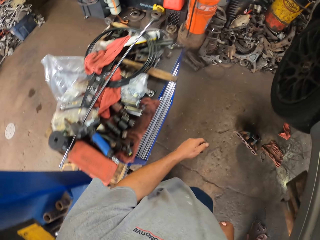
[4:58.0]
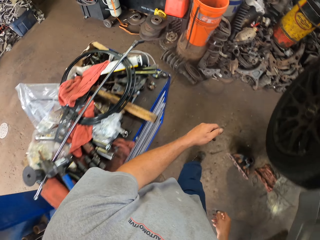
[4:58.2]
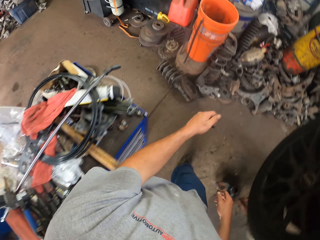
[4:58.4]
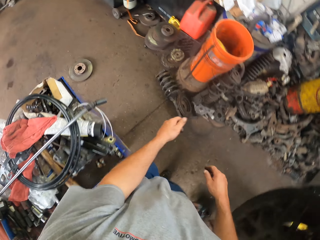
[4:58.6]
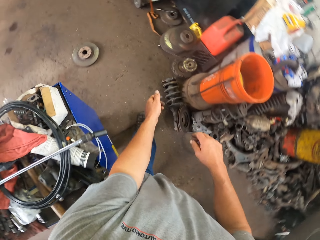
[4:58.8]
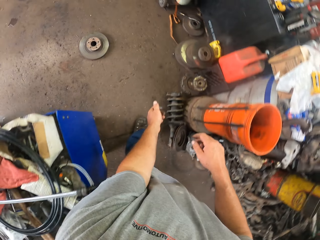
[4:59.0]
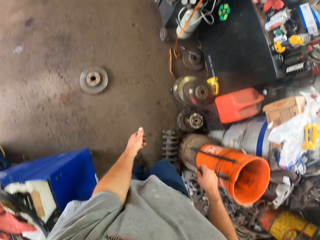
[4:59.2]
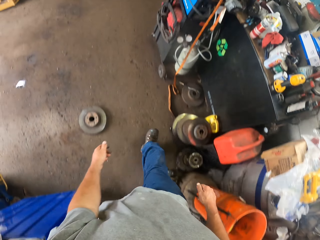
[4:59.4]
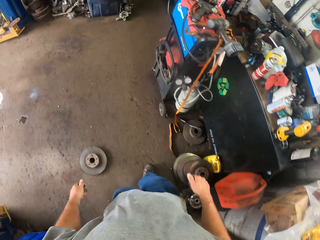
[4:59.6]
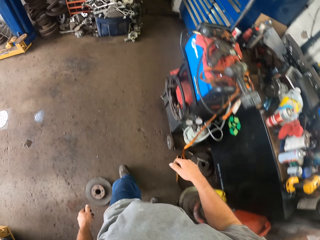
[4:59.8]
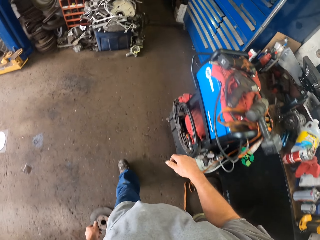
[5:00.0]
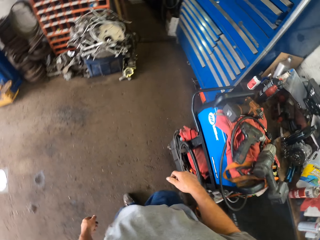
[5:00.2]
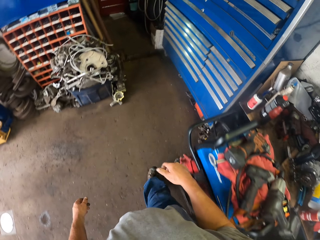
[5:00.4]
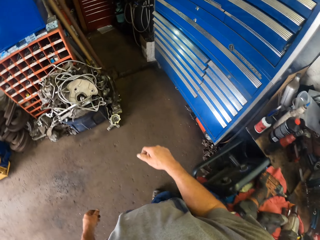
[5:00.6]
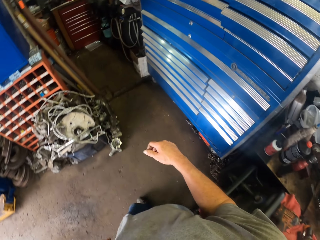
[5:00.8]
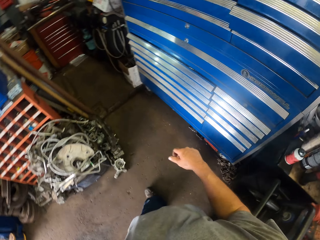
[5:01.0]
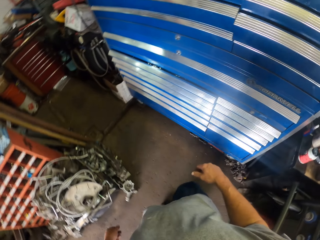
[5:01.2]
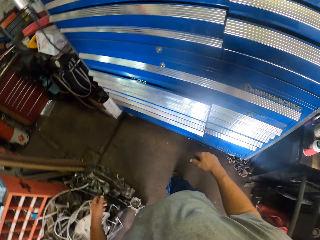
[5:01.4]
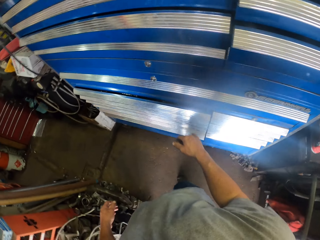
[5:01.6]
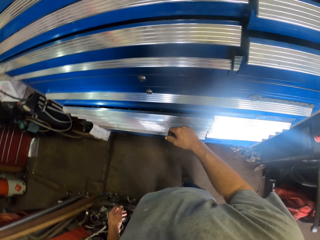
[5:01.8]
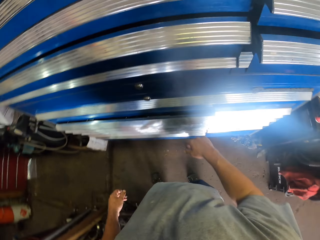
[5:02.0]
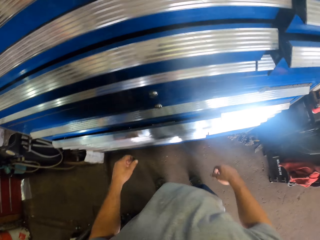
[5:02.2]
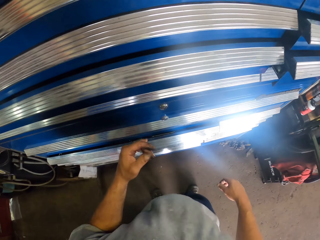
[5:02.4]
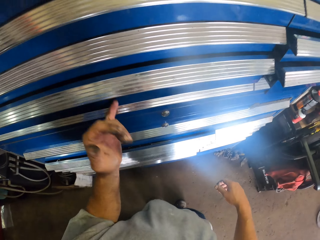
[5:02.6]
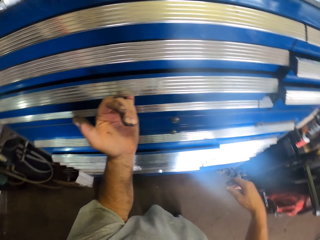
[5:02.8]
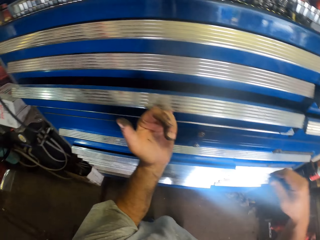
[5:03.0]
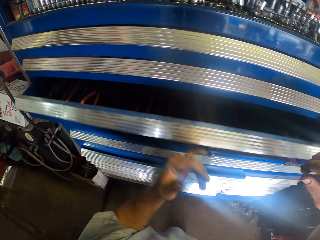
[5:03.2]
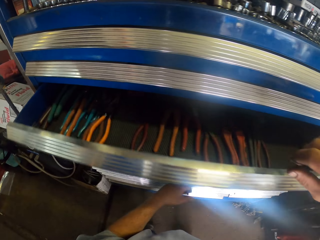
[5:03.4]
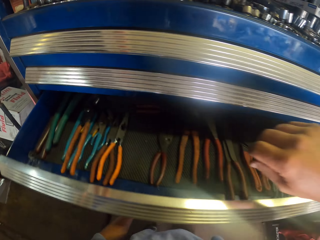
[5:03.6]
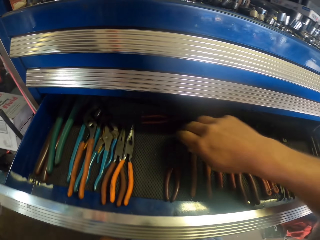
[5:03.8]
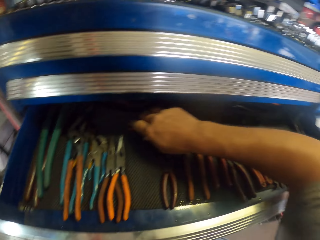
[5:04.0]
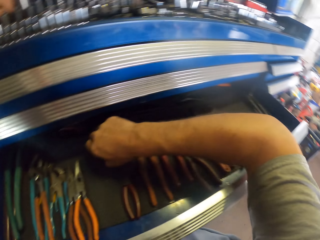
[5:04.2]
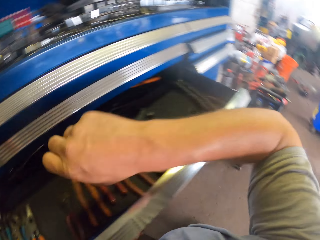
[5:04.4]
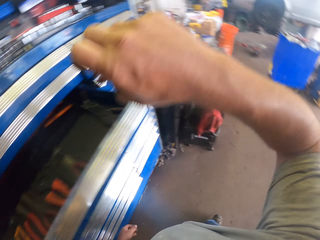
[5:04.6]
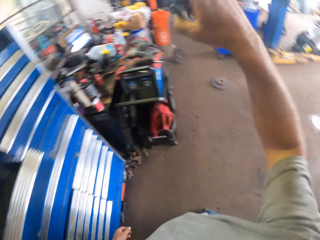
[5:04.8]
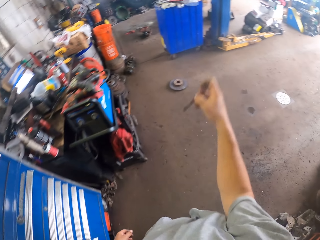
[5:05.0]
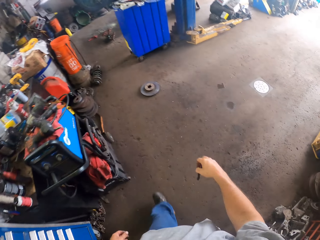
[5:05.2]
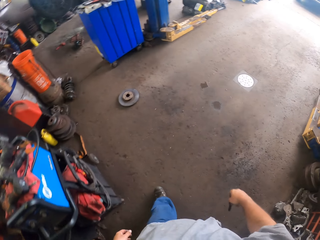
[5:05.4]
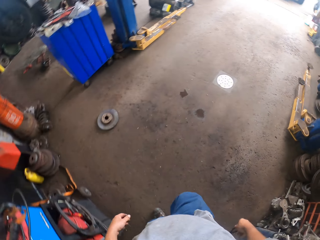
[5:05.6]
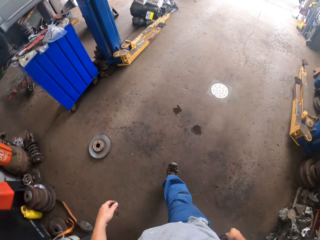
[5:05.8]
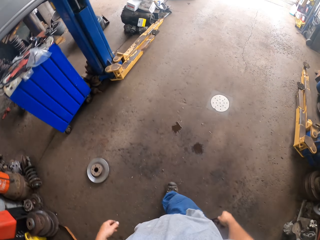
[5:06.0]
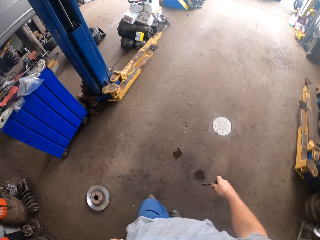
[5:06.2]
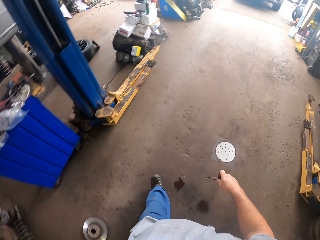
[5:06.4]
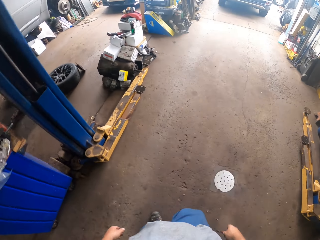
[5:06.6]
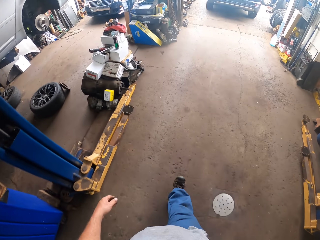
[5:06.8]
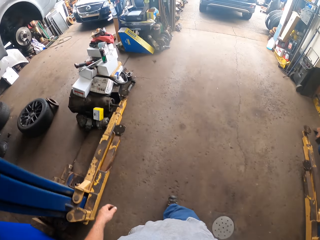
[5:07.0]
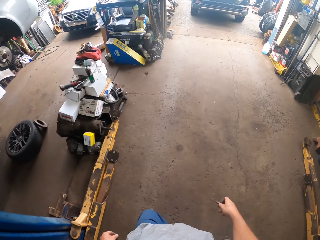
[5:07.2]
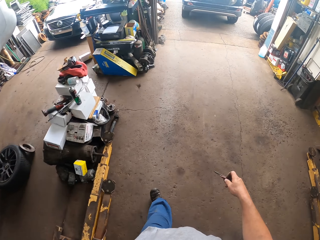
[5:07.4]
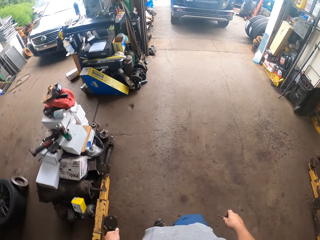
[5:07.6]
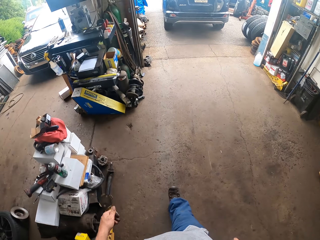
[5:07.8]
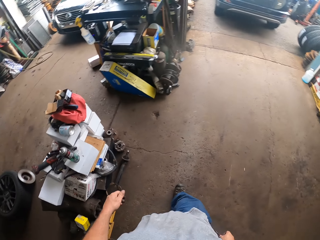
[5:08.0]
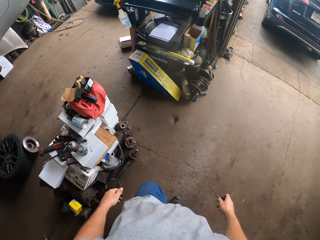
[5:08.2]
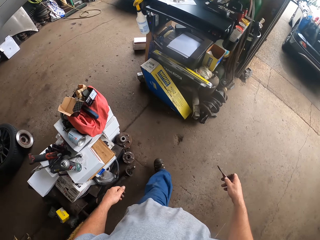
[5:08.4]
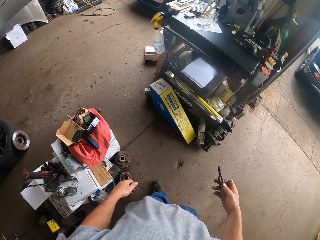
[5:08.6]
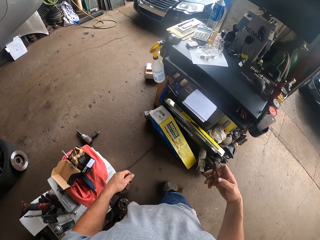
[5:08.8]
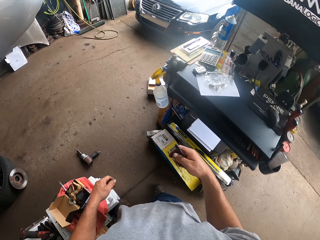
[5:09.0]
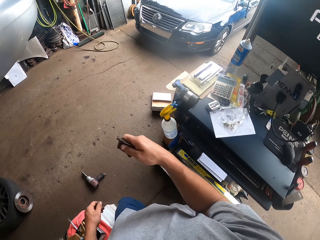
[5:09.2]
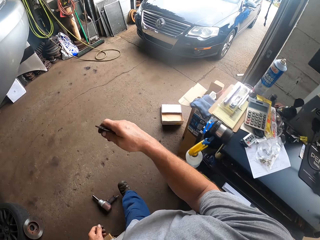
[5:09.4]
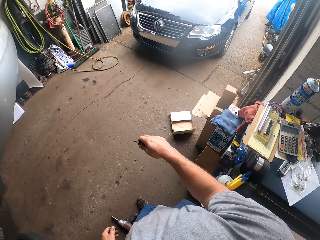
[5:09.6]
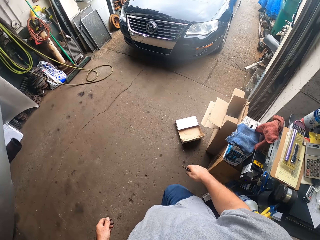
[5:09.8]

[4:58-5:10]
The camera wearer opens the drawer. They pick up pliers. They walk around.

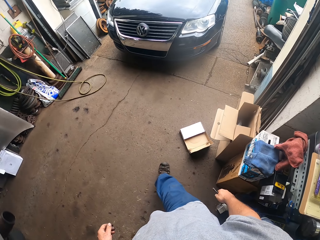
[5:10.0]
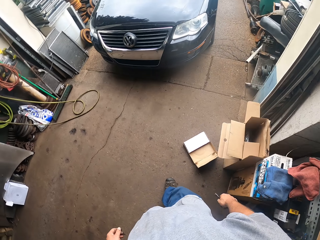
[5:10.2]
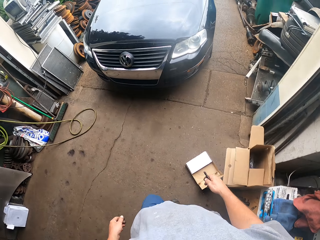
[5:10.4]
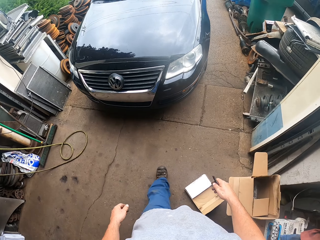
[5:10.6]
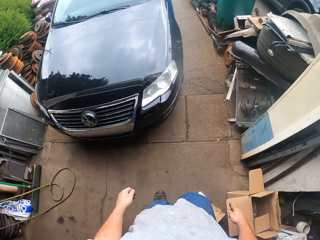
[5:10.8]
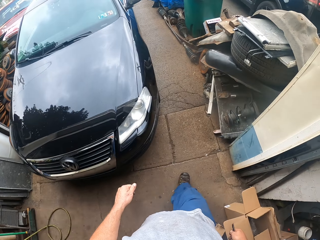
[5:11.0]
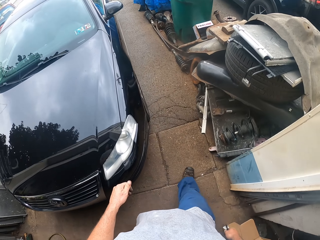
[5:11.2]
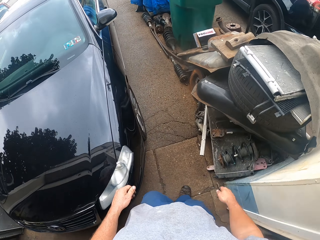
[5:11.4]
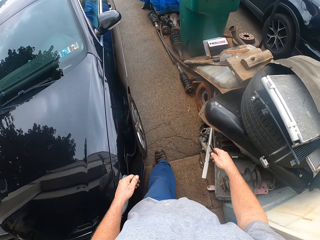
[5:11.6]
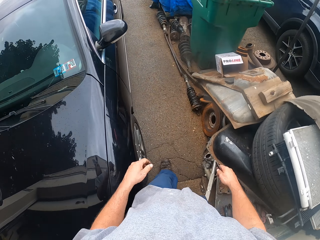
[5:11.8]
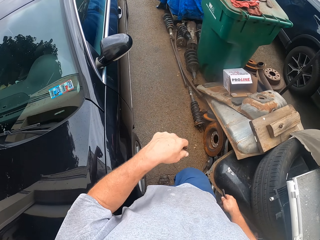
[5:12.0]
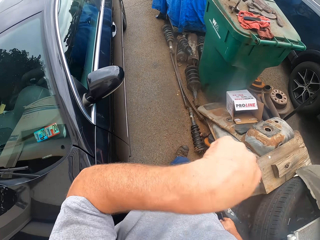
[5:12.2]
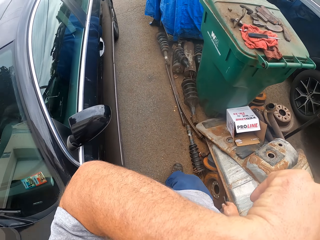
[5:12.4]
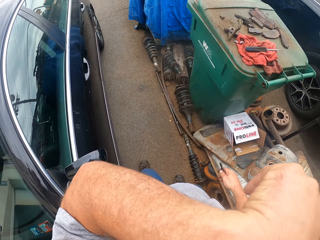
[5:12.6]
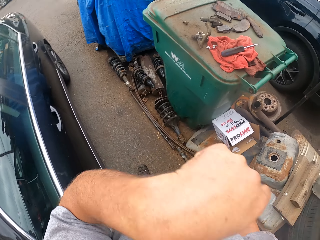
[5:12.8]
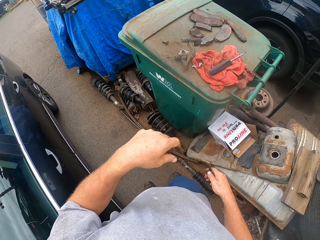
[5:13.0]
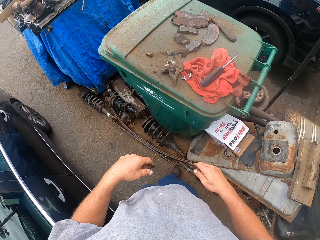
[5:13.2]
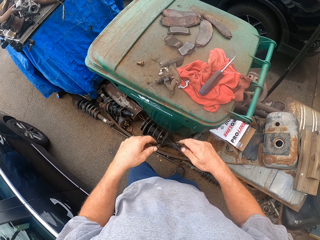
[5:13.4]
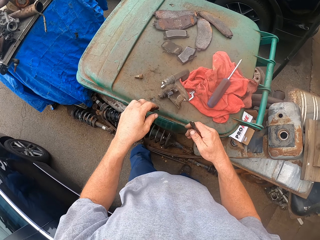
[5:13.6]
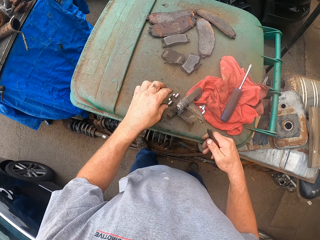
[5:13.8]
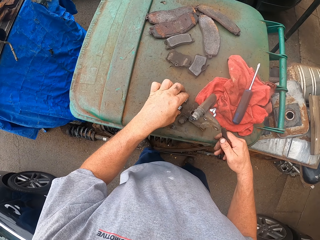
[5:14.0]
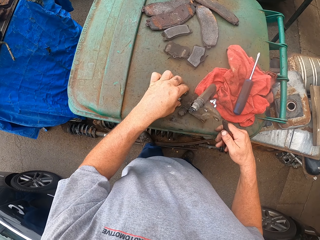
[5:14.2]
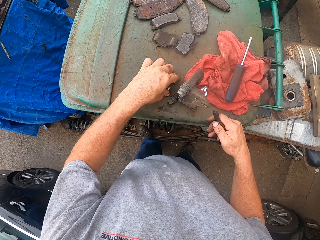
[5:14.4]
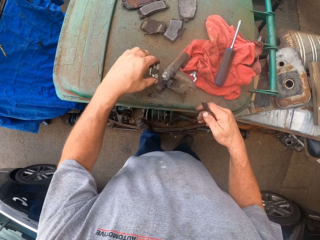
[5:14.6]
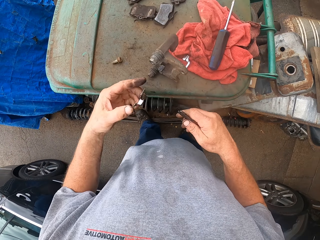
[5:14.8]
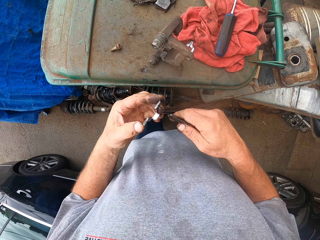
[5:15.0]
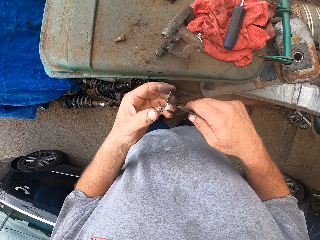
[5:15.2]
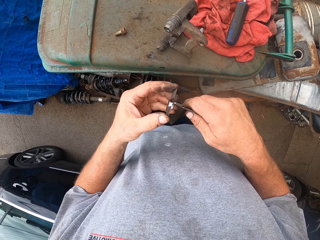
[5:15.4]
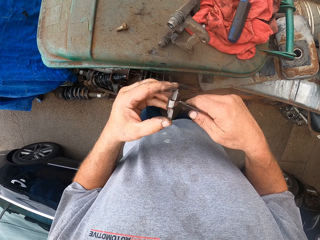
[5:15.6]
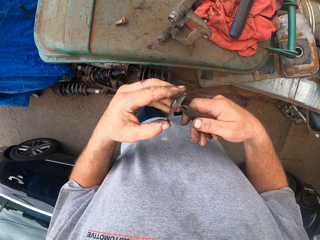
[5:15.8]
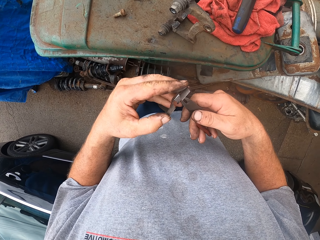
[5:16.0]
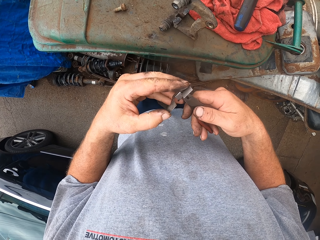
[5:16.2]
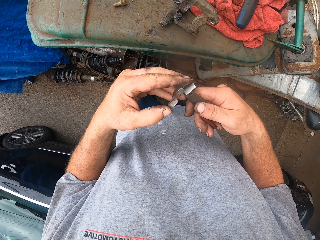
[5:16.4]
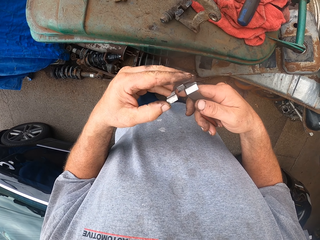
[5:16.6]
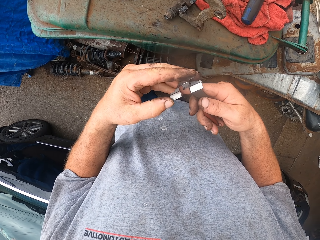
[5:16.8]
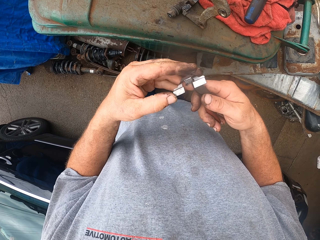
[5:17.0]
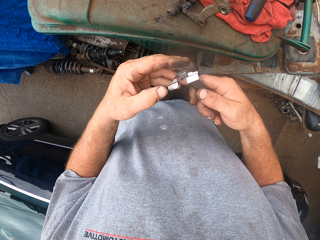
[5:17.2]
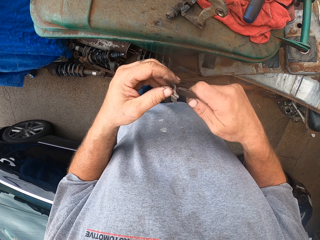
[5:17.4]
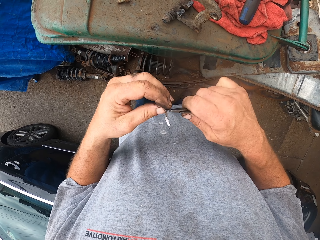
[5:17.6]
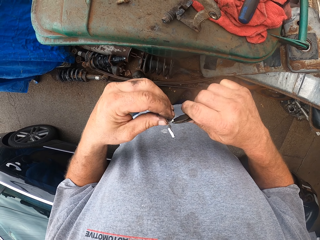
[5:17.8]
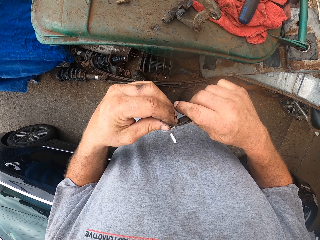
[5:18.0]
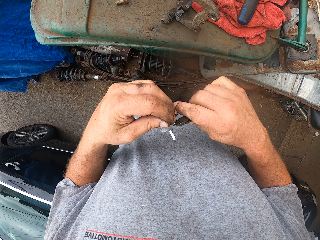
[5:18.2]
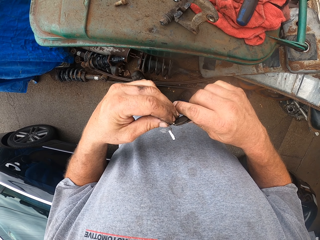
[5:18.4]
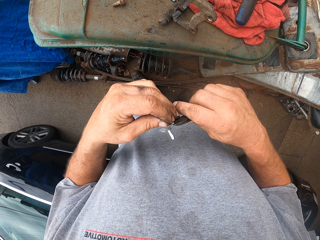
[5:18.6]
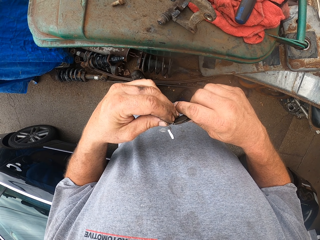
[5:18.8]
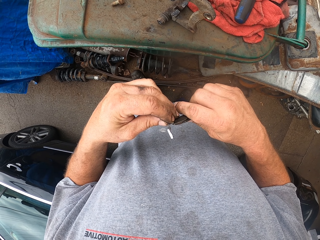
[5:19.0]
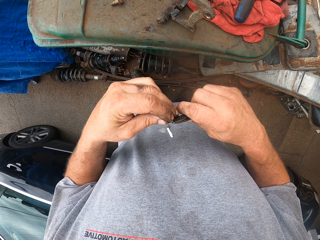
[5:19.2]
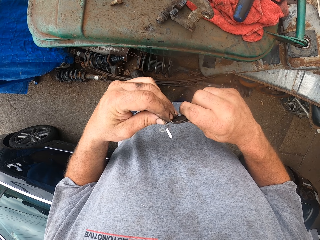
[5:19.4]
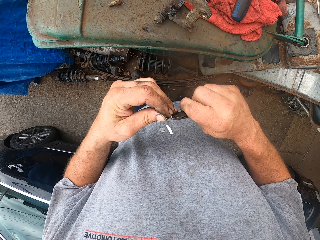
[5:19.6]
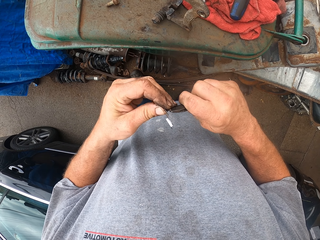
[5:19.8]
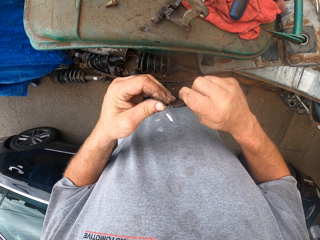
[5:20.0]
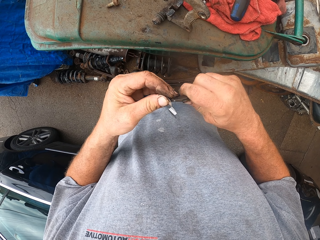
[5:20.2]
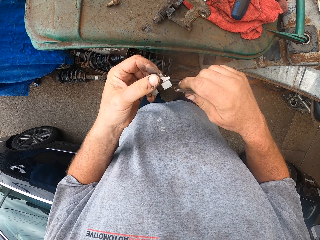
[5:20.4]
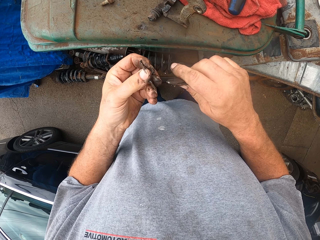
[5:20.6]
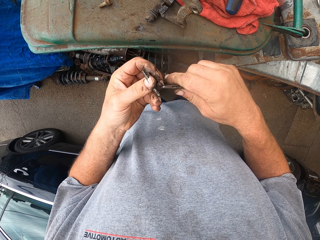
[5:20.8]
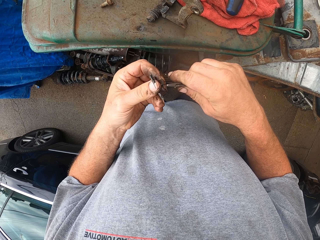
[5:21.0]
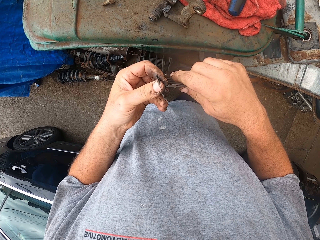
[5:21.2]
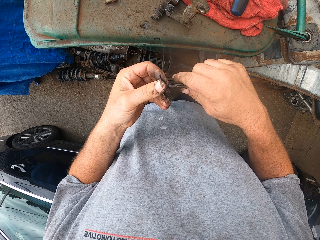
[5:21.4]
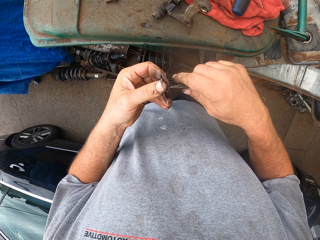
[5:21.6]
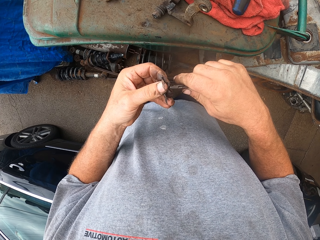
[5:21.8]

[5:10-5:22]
The camera wearer rubs their face. They pick up something. They fix something.
